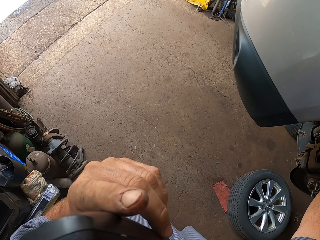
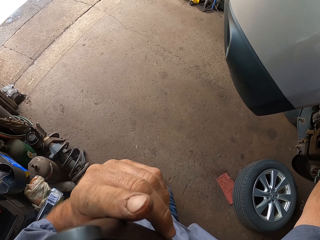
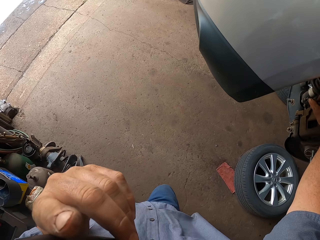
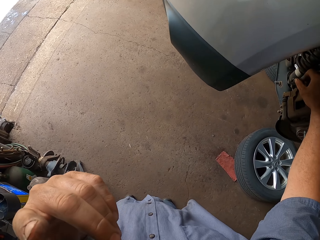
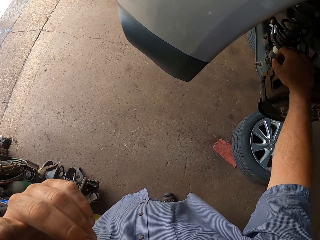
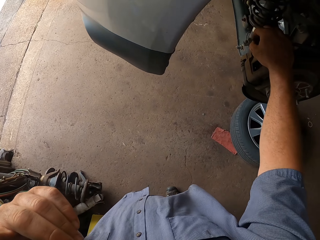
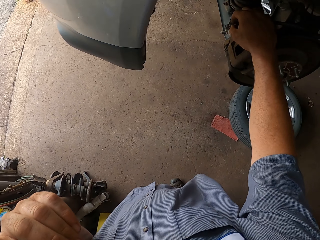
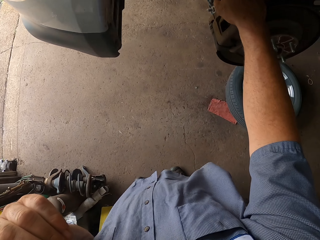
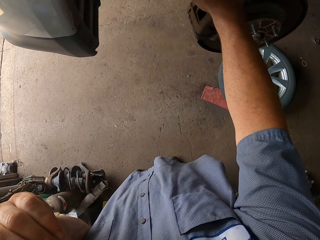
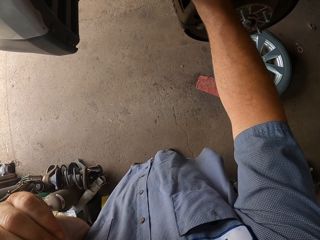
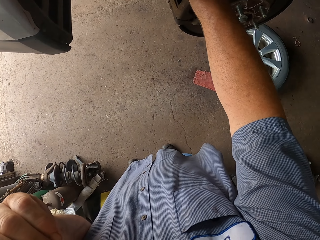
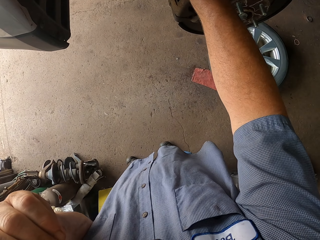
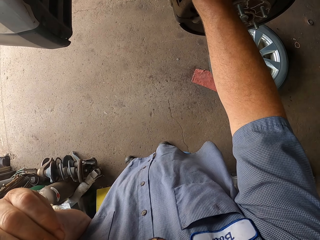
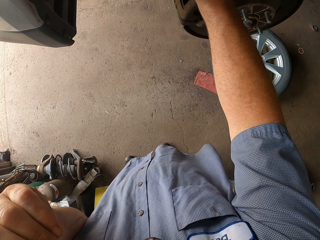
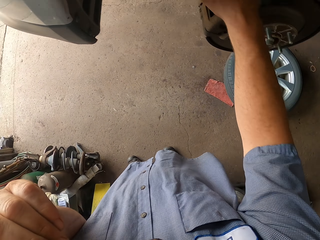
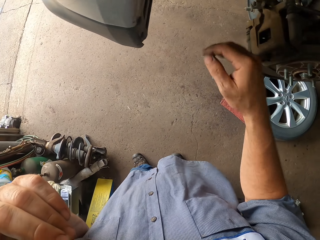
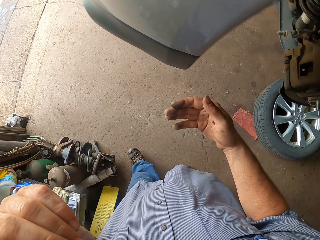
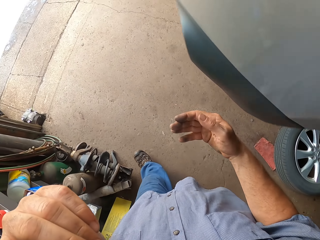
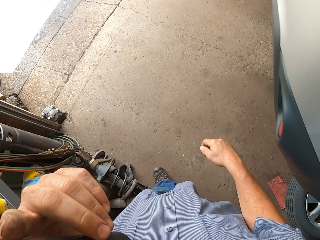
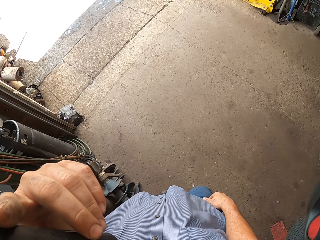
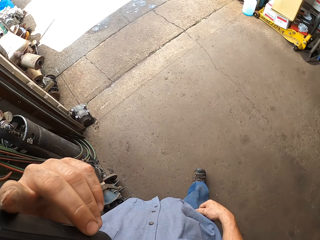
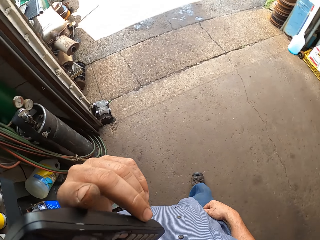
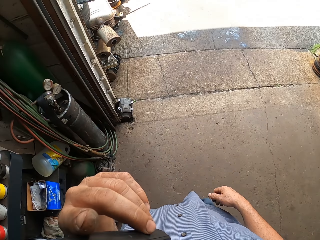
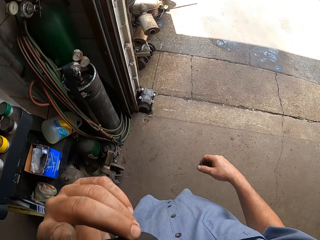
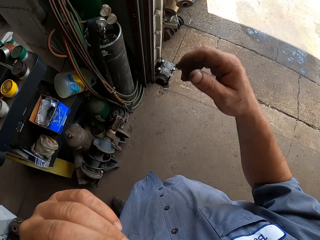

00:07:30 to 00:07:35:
The camera wearer walks in the workshop.
